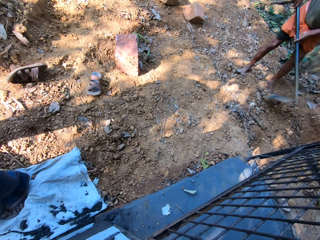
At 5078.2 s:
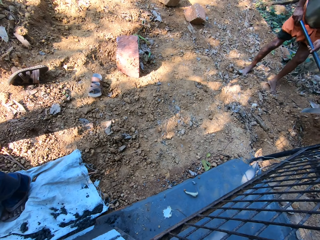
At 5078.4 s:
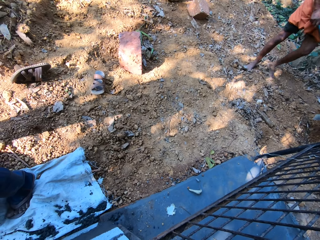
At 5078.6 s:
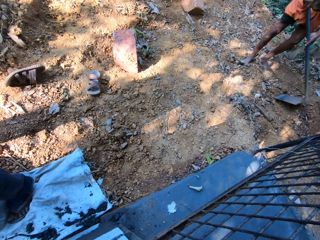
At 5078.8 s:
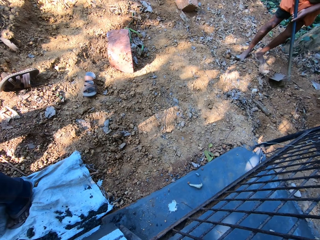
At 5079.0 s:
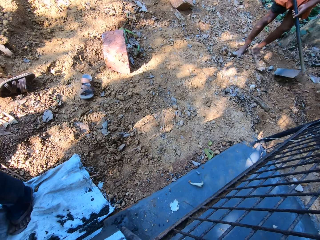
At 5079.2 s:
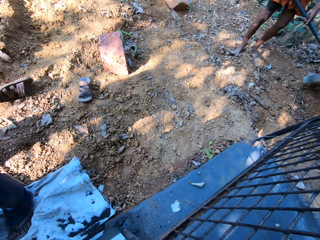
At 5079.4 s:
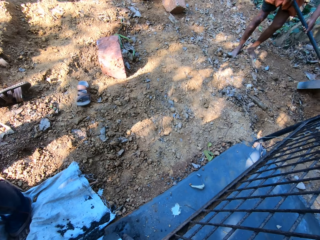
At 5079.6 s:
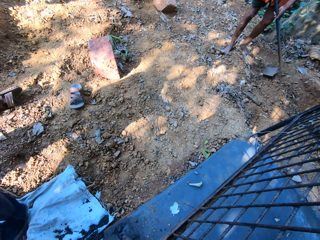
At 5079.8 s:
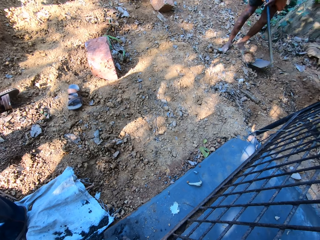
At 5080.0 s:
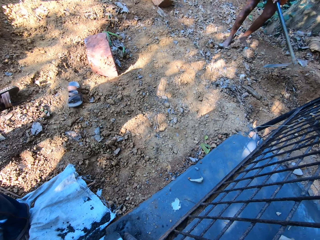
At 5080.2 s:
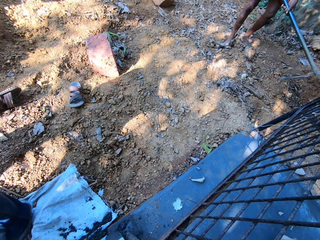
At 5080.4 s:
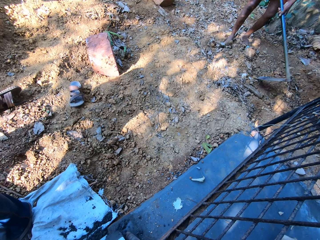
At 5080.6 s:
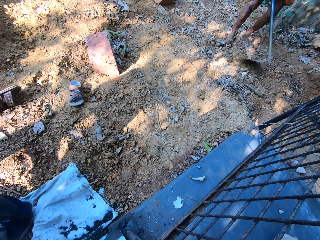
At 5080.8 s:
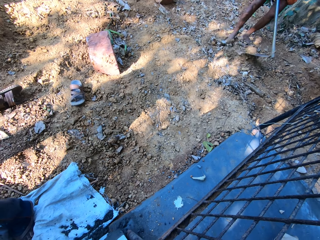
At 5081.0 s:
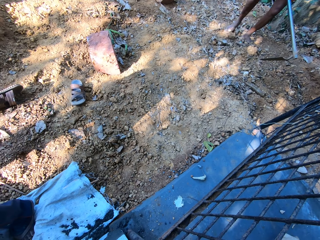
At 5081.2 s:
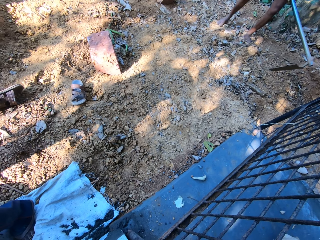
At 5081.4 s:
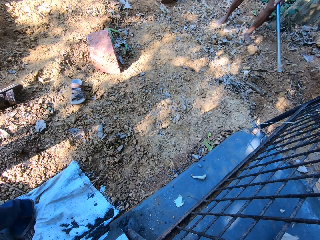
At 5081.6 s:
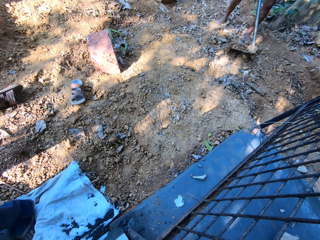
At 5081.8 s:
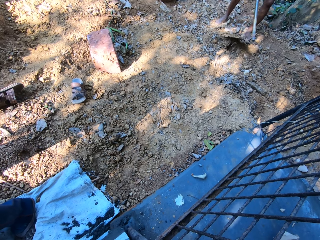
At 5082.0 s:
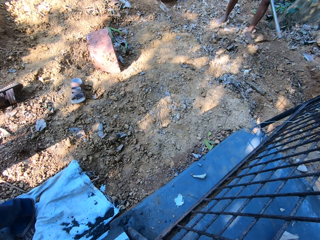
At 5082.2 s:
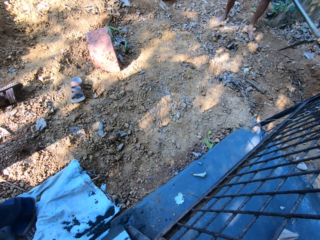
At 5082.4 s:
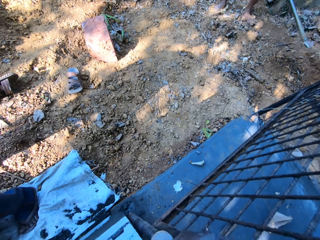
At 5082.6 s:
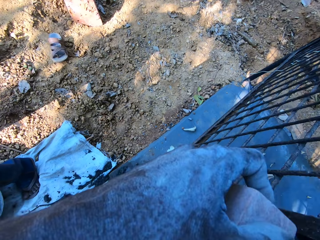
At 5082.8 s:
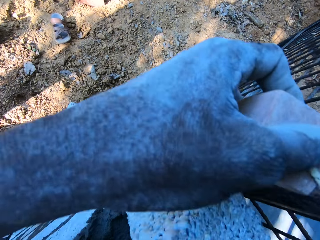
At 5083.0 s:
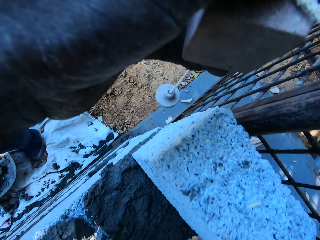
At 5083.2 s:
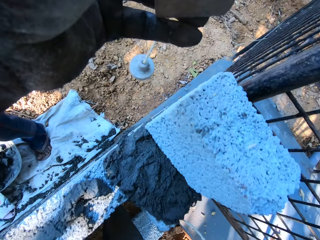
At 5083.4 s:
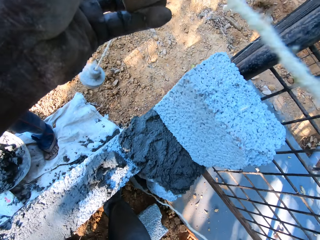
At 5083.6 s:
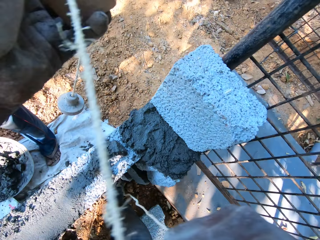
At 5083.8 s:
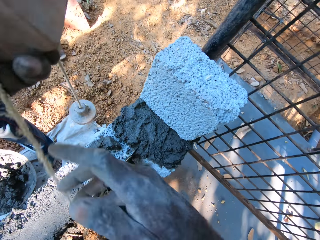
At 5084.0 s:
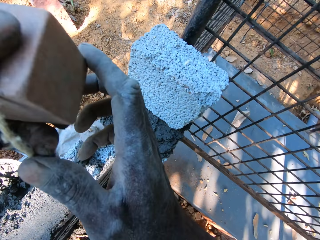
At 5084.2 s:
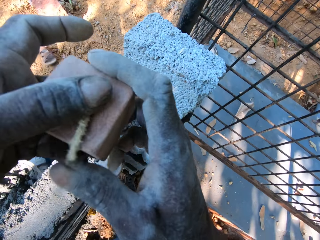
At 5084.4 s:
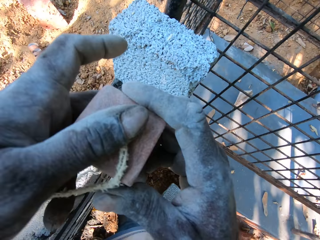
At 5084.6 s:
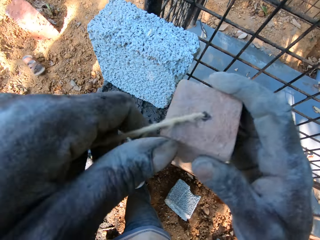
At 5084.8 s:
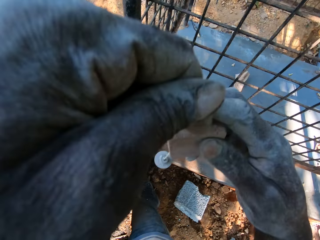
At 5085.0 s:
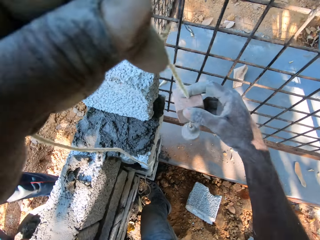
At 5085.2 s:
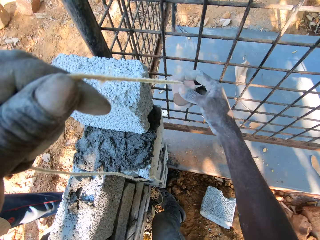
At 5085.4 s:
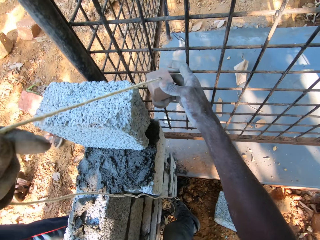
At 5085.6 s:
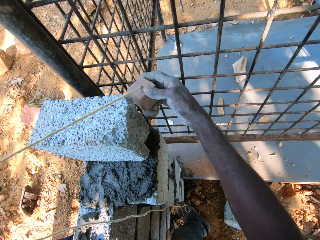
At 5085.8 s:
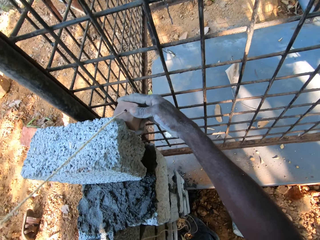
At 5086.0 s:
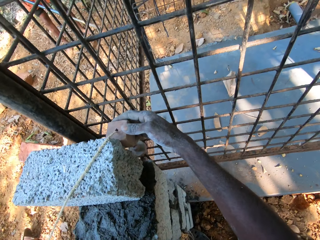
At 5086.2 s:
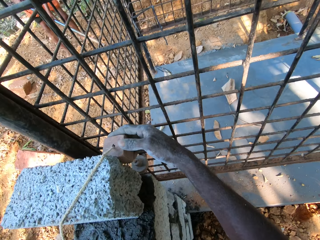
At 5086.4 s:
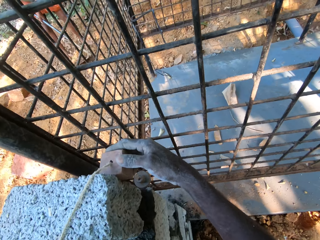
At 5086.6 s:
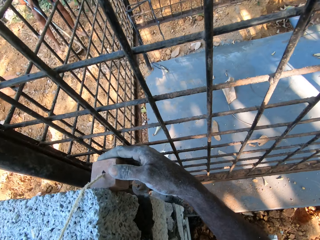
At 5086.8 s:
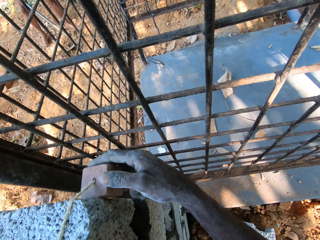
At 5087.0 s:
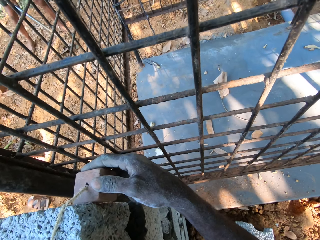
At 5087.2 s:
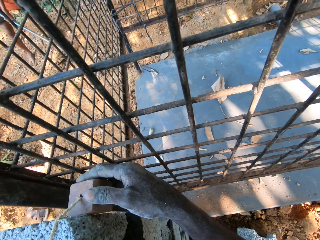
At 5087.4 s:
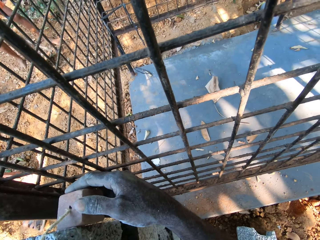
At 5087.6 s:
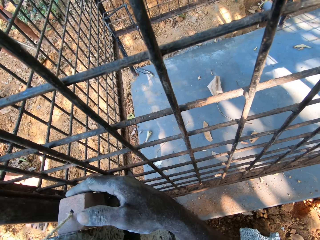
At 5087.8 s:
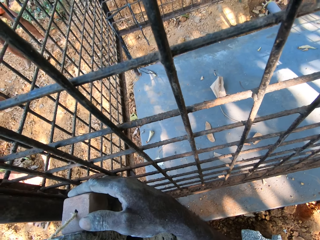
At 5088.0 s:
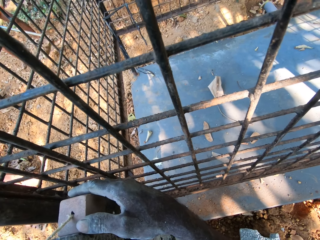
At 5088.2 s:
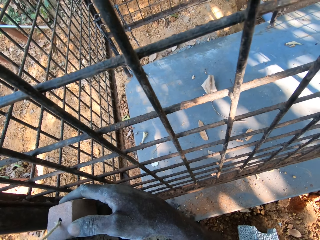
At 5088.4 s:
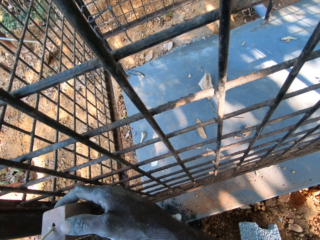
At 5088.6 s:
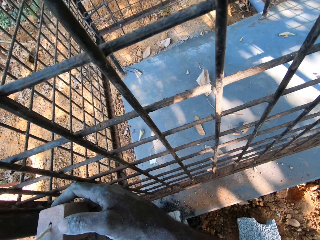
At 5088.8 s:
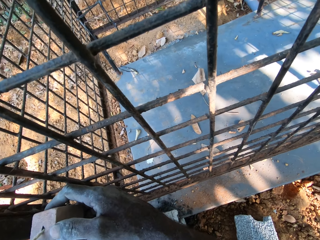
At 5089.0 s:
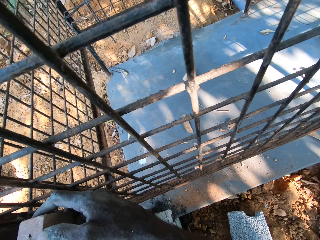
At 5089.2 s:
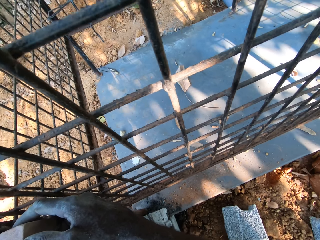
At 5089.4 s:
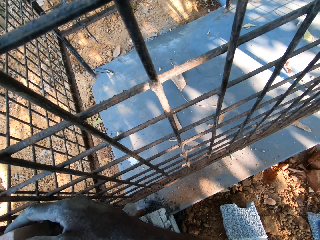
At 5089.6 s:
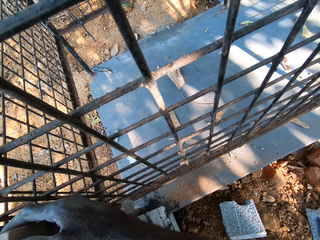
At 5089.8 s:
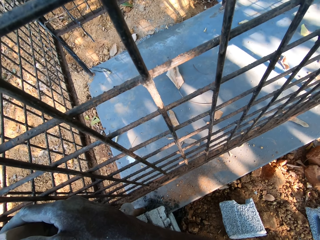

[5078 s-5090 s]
The camera wearer adjusts the plumb bob in his hands. He places the plumb bob on the bricks with his right hand.

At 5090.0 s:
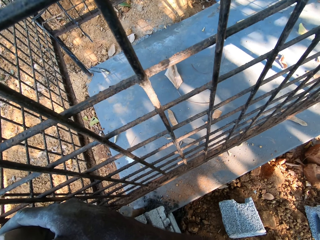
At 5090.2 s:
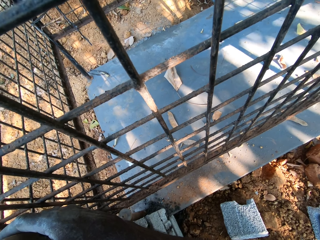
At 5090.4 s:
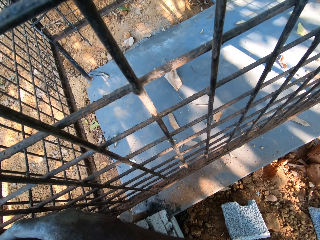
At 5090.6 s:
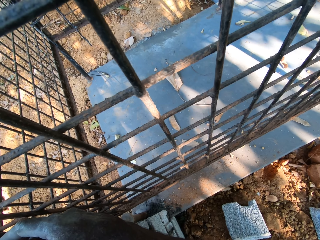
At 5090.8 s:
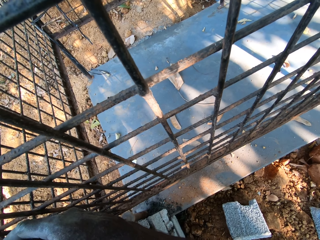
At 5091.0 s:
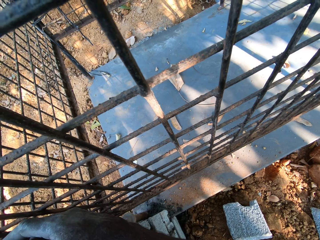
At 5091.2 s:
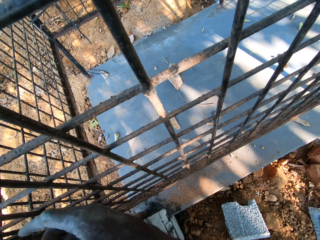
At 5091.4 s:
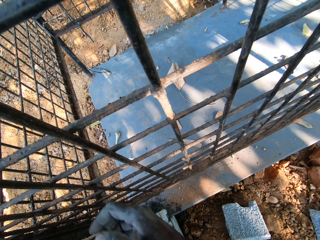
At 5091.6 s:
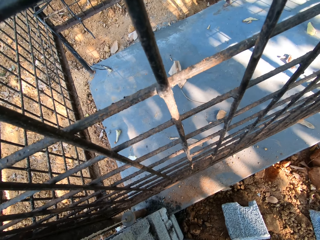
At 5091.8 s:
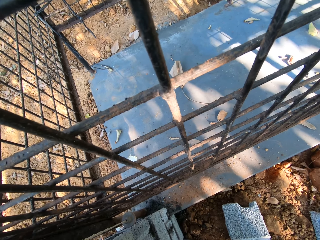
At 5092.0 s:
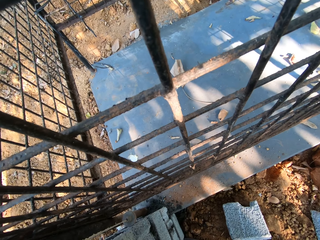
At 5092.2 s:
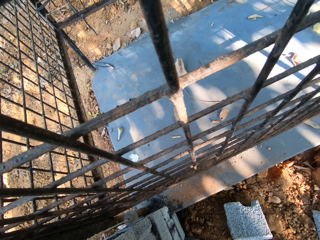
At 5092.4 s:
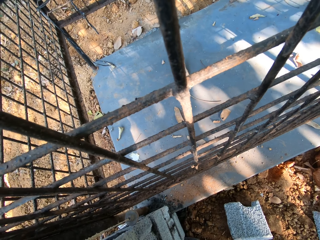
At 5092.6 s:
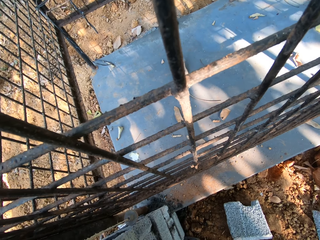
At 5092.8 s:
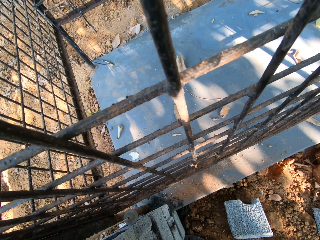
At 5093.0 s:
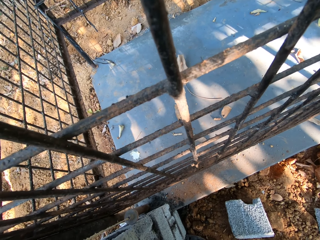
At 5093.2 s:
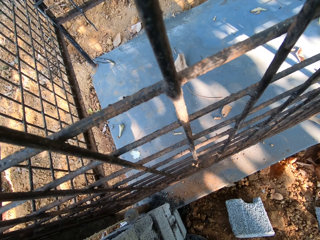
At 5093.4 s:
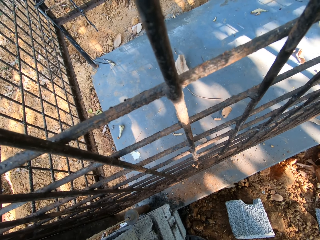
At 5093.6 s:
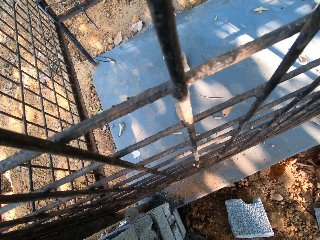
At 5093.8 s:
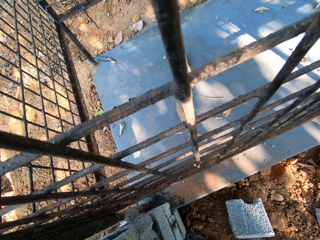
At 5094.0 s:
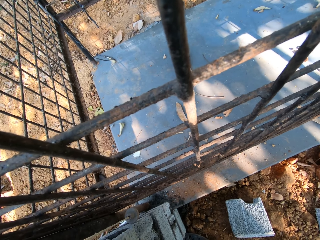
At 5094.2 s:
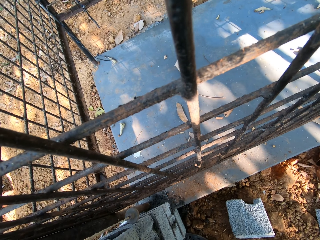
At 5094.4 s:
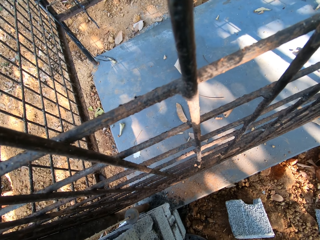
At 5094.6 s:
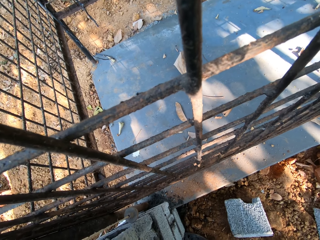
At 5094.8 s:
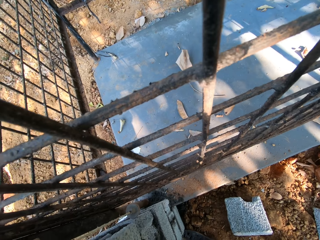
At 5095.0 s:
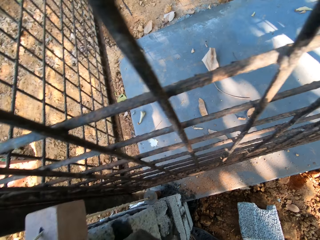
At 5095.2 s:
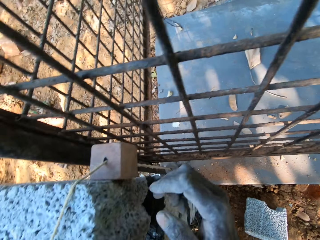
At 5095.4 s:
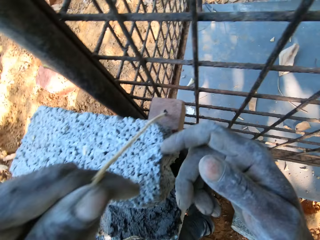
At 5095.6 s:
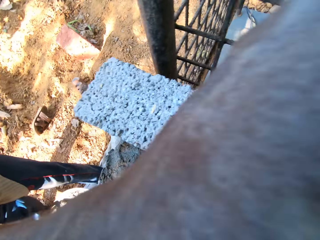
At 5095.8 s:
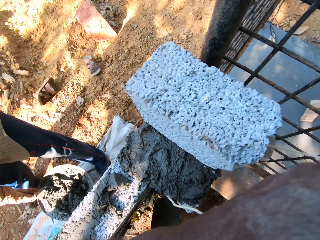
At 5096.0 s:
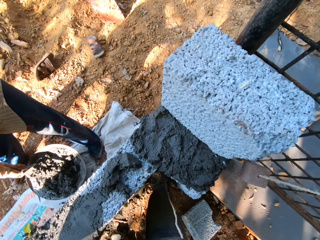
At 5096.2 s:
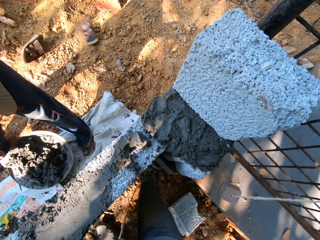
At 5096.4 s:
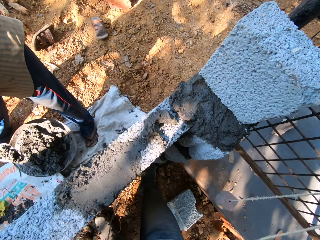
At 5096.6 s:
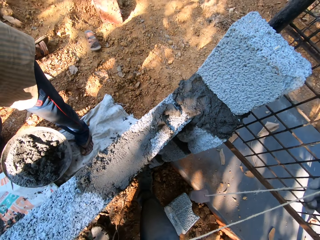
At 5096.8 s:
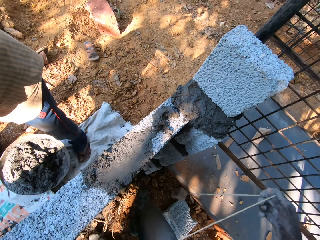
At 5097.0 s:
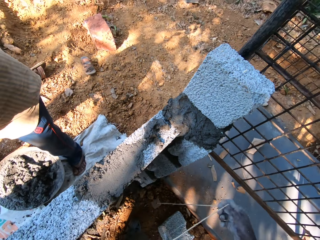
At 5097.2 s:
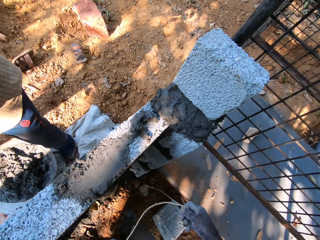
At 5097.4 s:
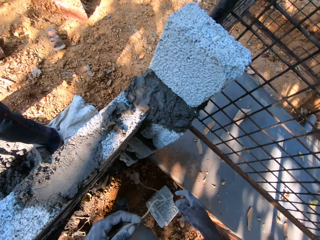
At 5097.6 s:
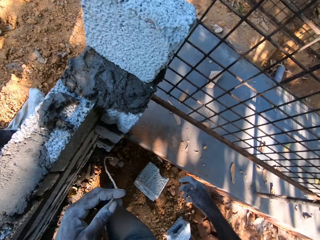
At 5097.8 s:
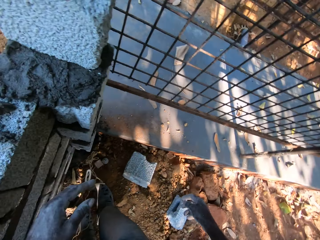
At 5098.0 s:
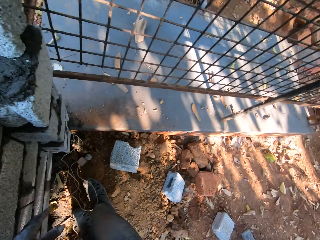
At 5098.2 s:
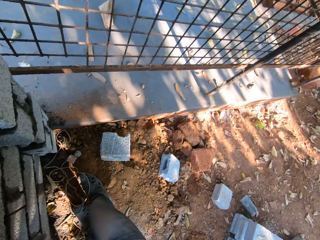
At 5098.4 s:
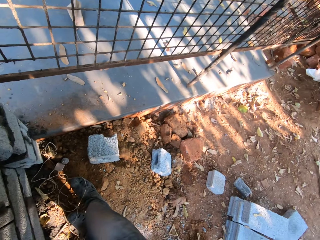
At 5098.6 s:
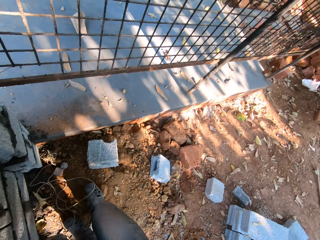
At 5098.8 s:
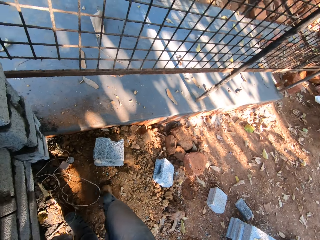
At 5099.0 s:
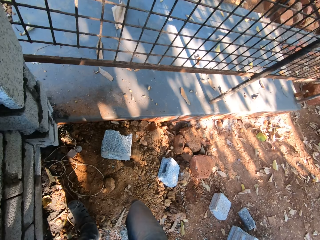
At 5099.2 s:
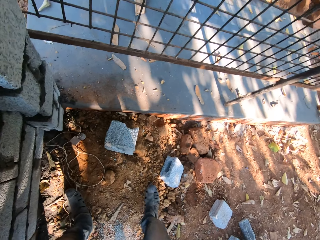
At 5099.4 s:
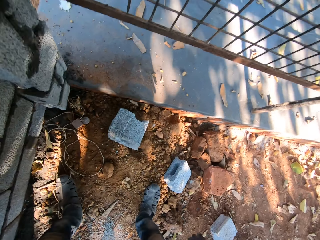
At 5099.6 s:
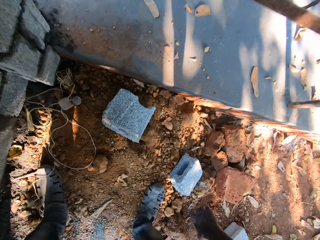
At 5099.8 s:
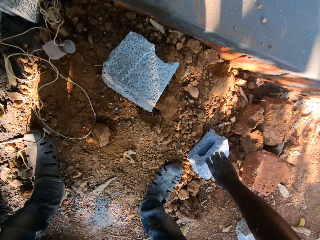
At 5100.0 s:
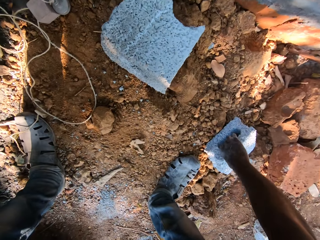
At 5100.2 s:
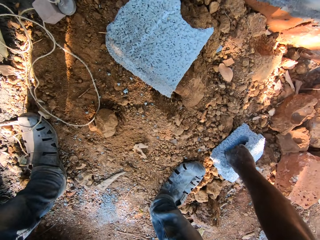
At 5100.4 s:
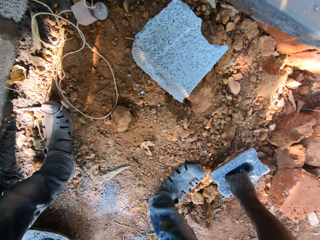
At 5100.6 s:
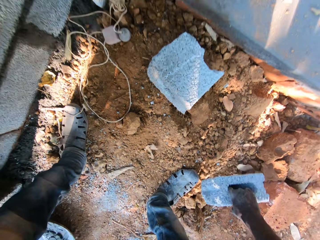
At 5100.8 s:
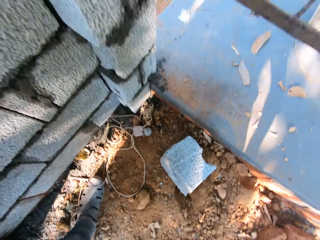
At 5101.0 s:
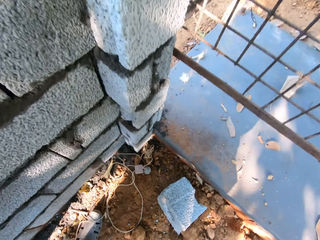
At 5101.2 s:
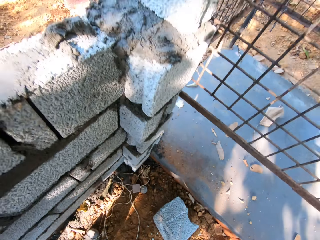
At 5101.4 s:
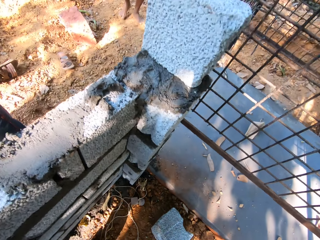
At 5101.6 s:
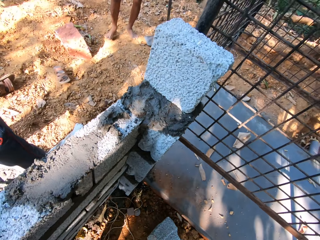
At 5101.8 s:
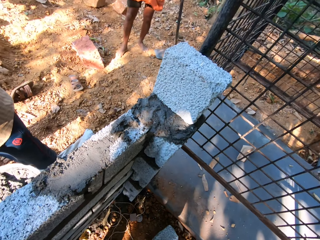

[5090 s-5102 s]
The camera wearer removes the plumb bob from the bricks with both hands. A man scoops cement mortar from the head pan on the ground with the brick trowel in his right hand. The camera wearer drops the plumb bob in his hands on the ground. He coughs. He picks a brick from the ground with his right hand.
